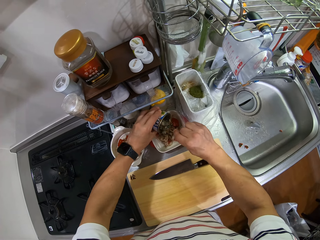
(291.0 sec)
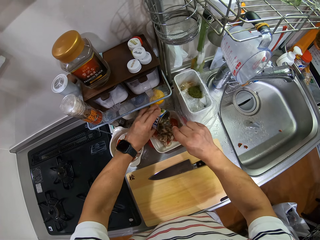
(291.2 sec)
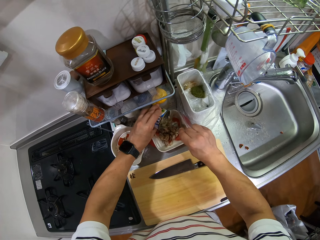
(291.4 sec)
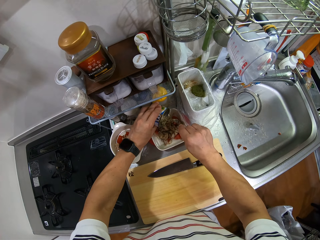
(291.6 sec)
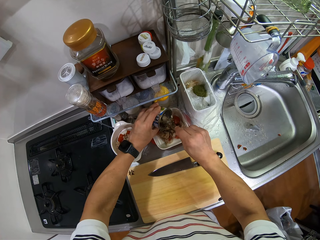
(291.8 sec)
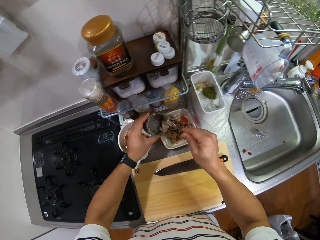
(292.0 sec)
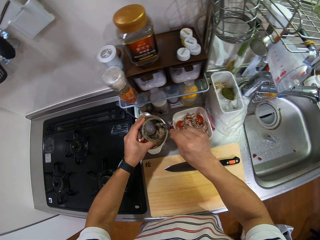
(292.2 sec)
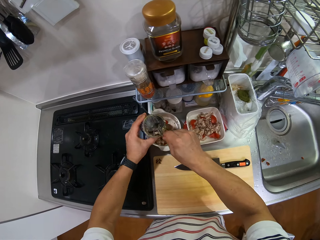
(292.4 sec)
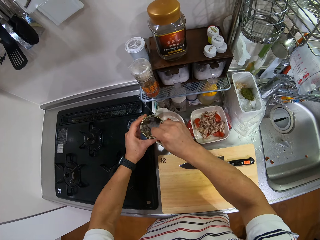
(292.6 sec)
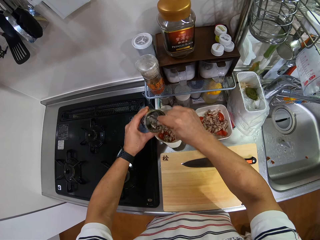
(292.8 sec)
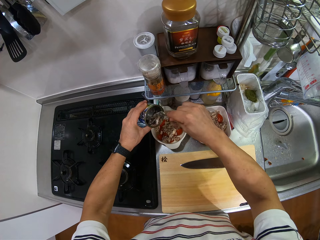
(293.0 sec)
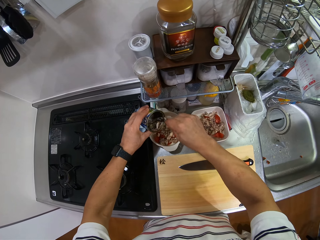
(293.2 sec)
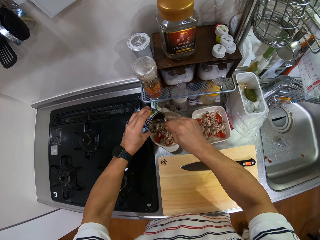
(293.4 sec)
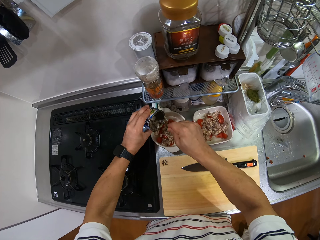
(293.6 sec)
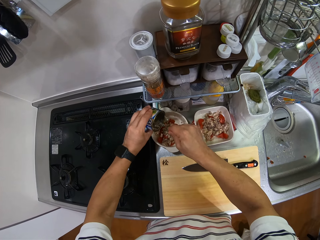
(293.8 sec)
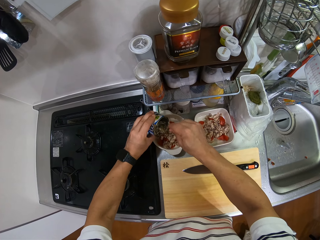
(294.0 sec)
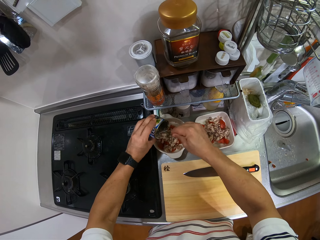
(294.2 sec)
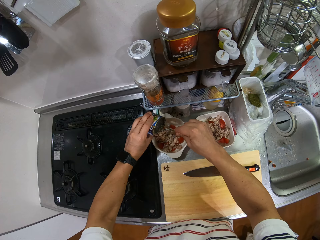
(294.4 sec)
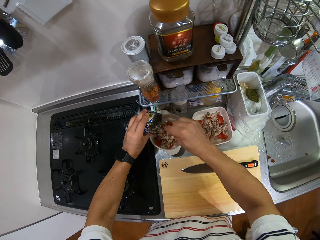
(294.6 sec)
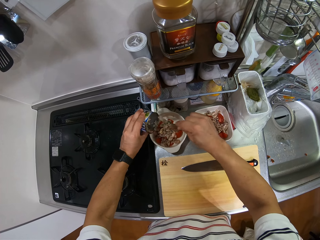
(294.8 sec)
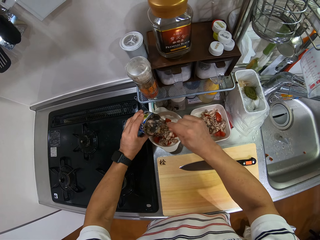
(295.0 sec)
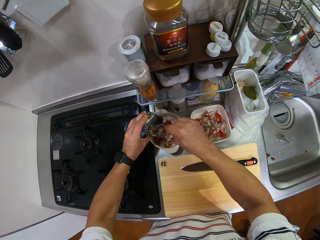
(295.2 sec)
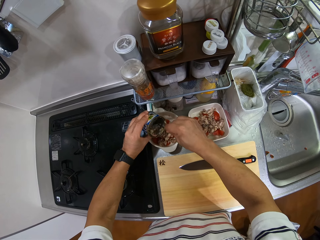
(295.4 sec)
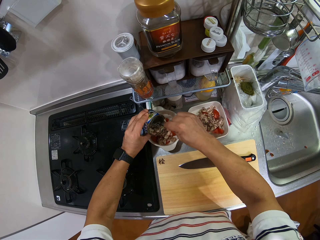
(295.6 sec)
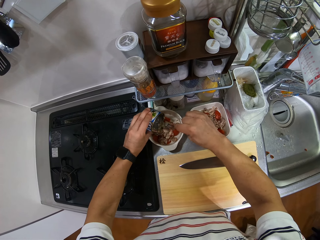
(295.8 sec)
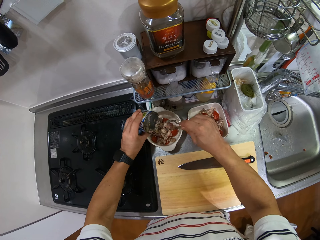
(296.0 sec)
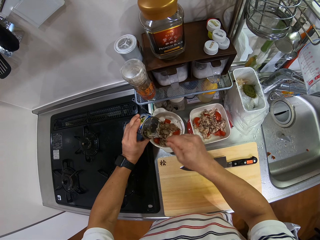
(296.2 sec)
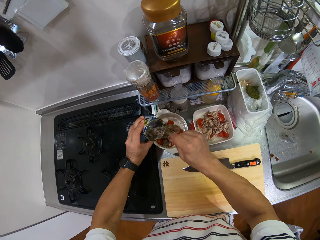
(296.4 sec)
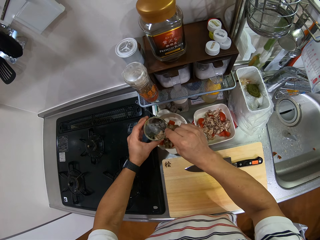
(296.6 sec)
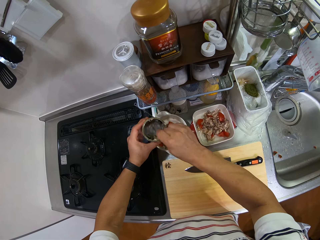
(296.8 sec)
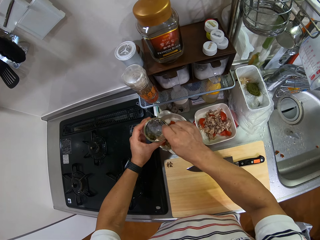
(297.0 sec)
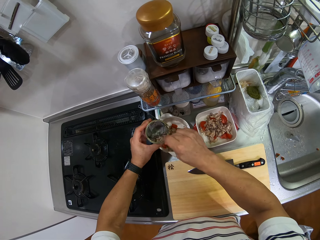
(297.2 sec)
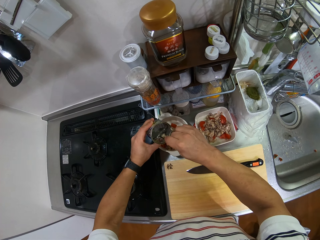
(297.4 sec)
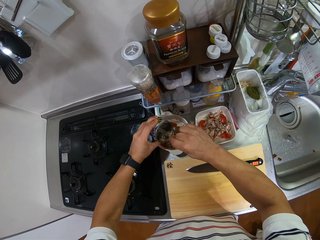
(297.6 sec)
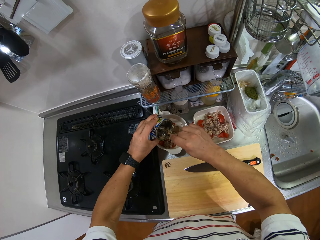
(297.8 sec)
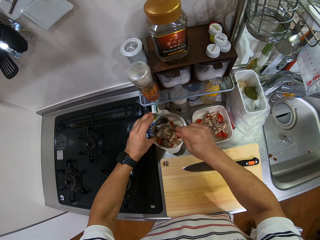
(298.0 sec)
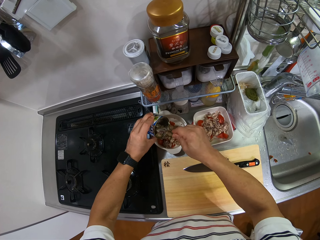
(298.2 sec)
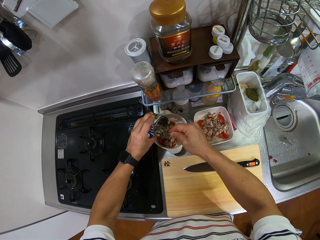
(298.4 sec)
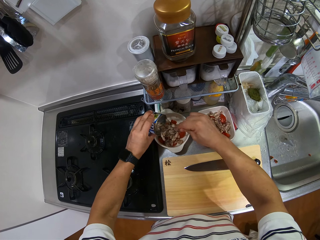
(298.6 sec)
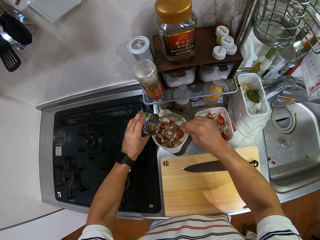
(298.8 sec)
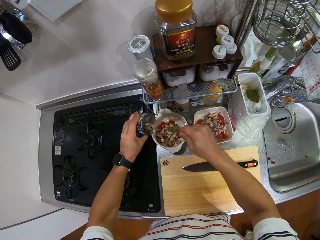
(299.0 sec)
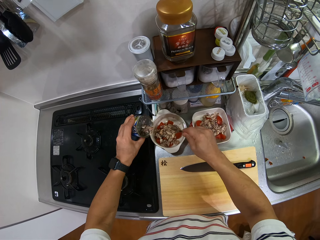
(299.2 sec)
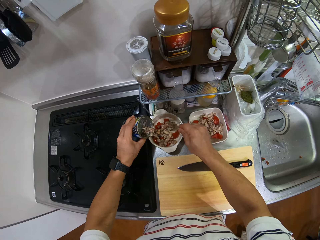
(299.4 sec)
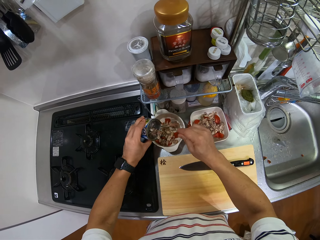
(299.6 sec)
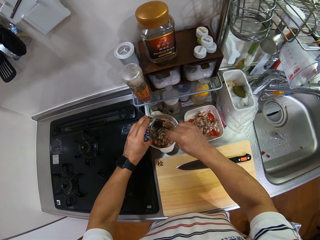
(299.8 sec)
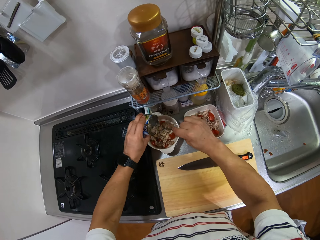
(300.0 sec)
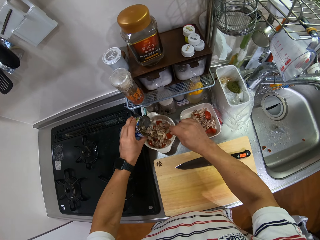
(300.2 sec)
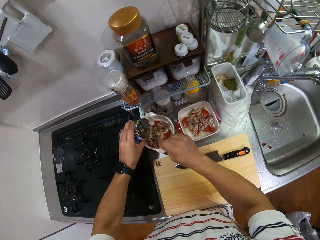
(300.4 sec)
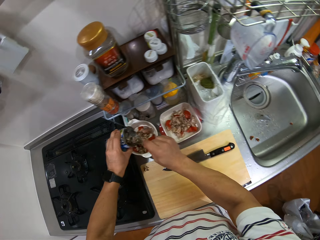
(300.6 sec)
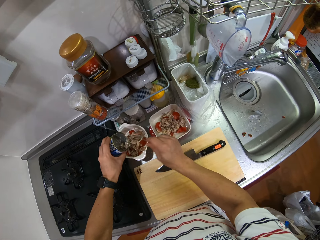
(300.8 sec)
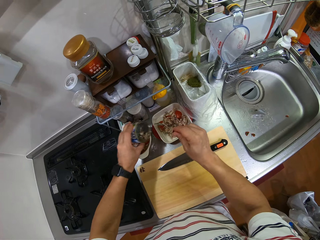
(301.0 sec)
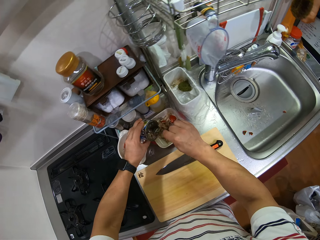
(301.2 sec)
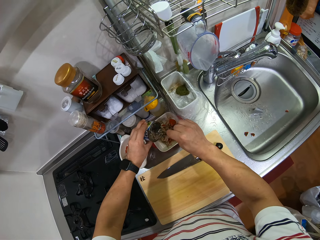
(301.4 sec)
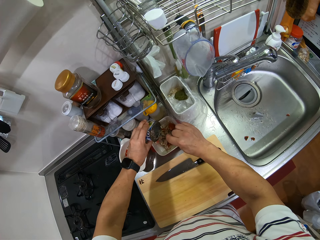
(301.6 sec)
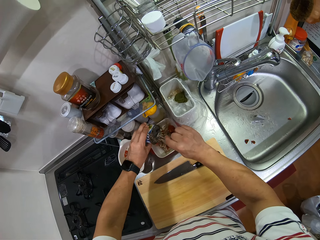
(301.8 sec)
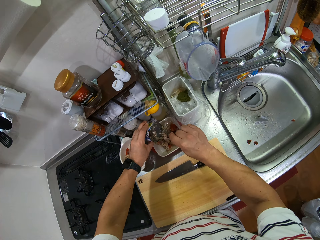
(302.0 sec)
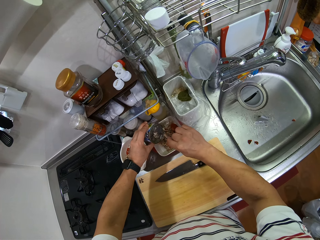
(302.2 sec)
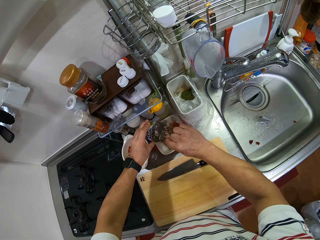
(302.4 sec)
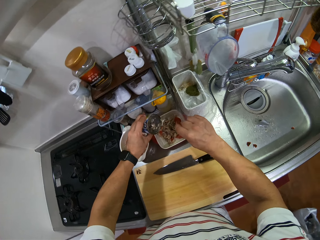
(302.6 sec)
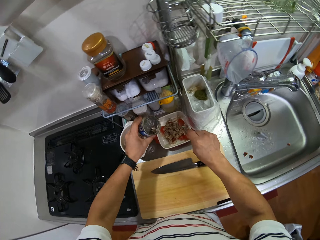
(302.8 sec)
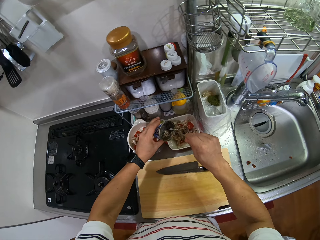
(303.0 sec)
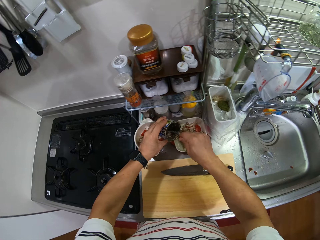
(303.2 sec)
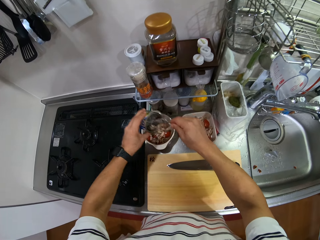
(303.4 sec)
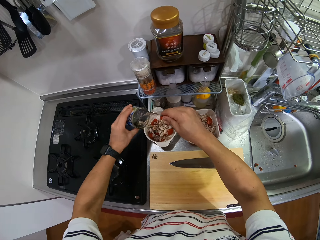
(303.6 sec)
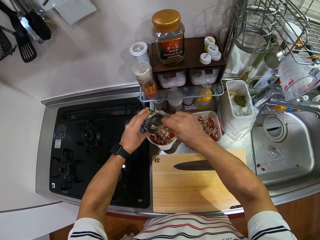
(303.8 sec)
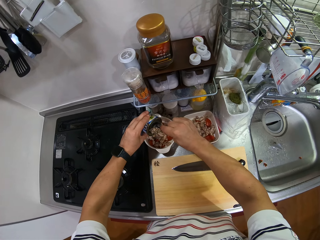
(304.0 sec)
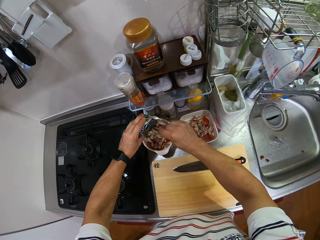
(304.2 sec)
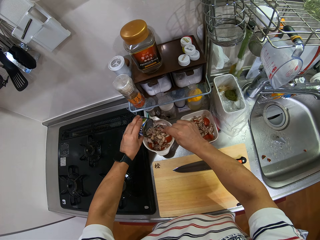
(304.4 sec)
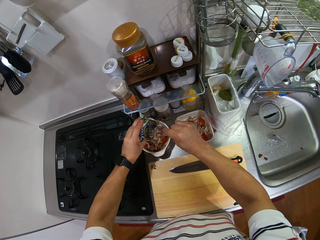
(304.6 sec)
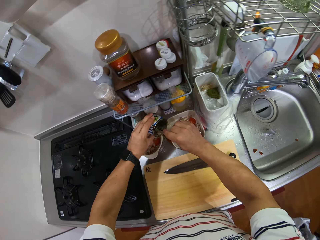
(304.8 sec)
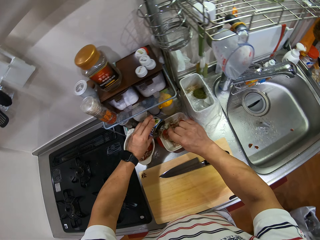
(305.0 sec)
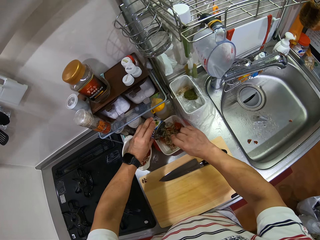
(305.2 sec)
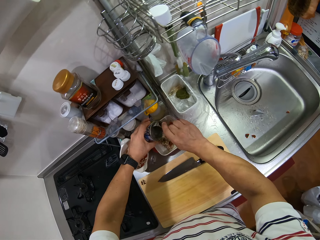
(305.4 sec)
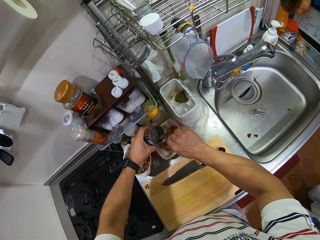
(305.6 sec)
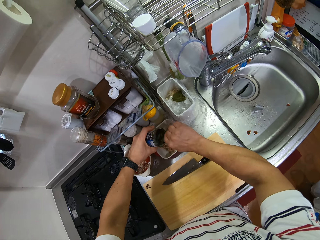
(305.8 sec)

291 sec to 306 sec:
The camera wearer scoops more ingredient from the bowl. They put the ingredient in the bowl. They turn. They stir the ingredient in the tin. They put the ingredient in the bowl. They stir the ingredient in the tin. They put the ingredient in the bowl. They put more ingredient in the other bowl. They put ingredients in the bowls. They put ingredients in the bowls again.

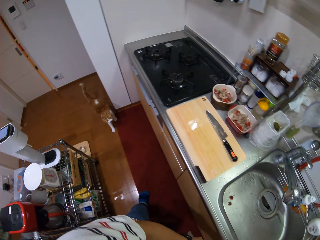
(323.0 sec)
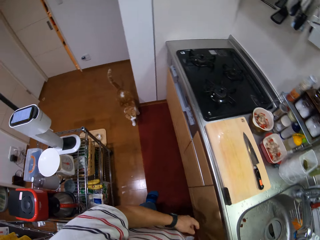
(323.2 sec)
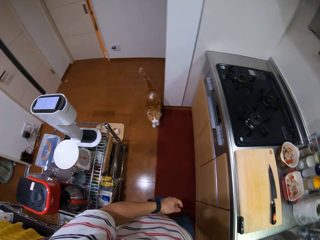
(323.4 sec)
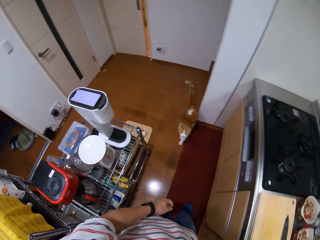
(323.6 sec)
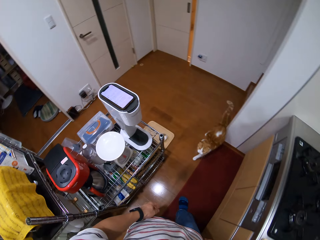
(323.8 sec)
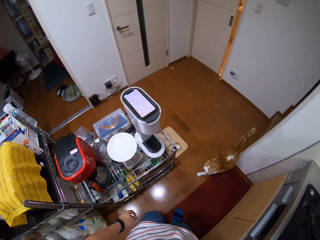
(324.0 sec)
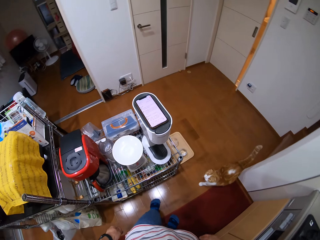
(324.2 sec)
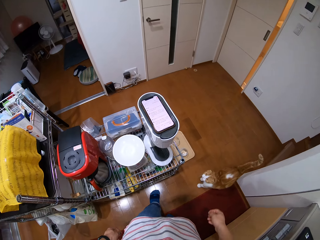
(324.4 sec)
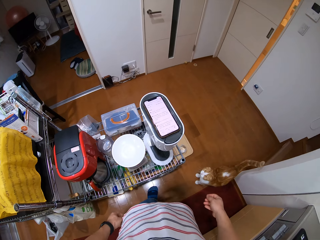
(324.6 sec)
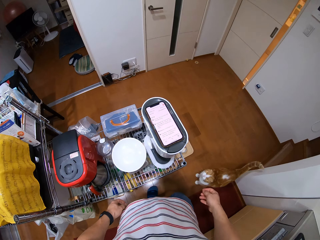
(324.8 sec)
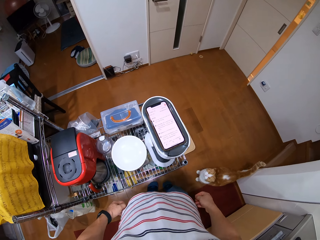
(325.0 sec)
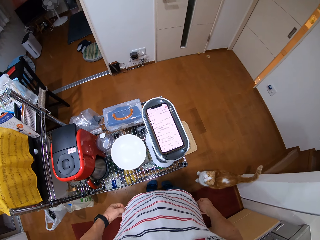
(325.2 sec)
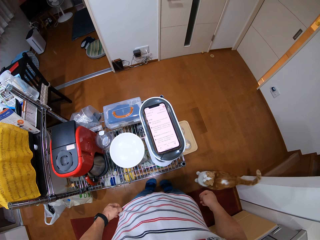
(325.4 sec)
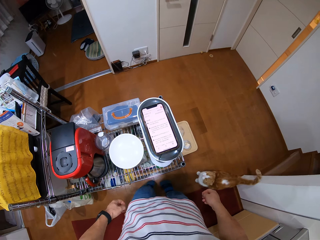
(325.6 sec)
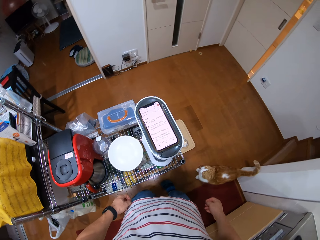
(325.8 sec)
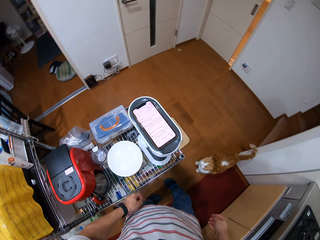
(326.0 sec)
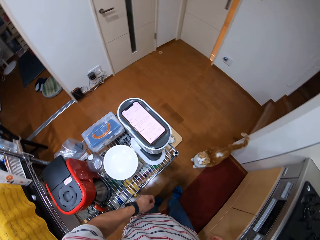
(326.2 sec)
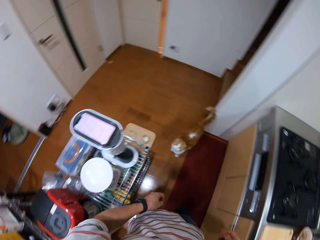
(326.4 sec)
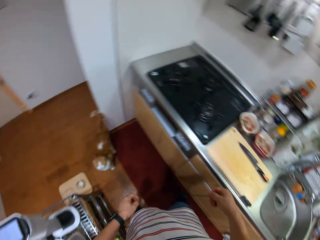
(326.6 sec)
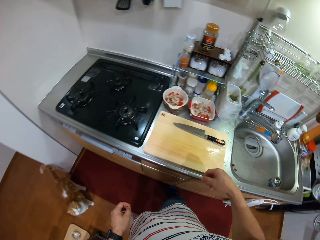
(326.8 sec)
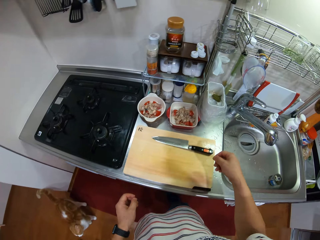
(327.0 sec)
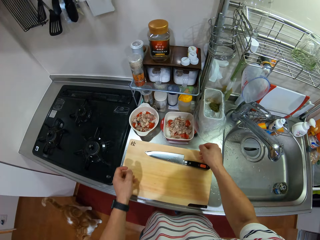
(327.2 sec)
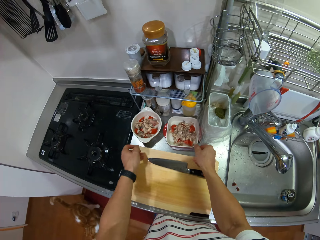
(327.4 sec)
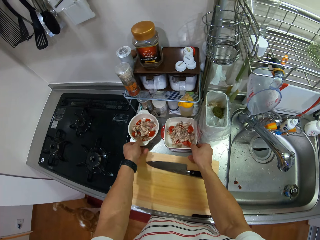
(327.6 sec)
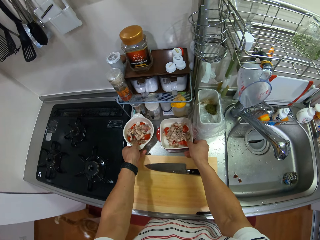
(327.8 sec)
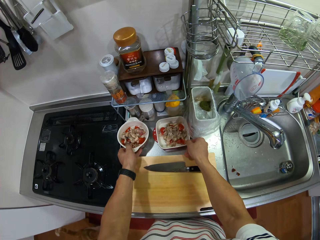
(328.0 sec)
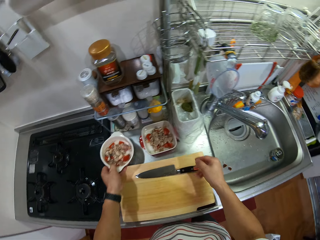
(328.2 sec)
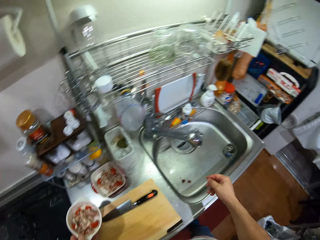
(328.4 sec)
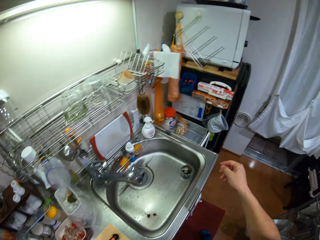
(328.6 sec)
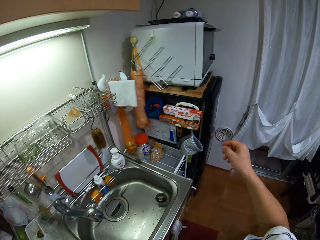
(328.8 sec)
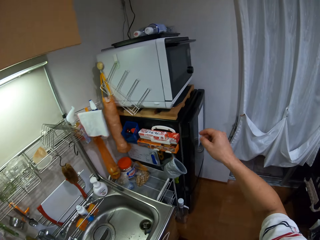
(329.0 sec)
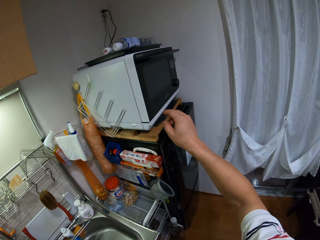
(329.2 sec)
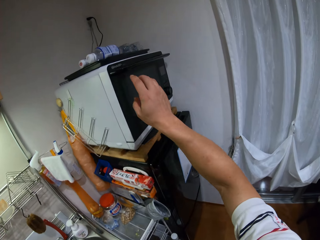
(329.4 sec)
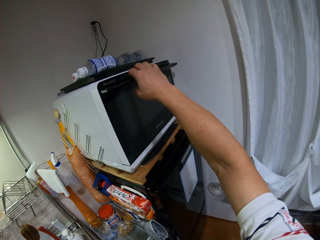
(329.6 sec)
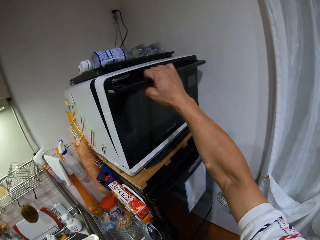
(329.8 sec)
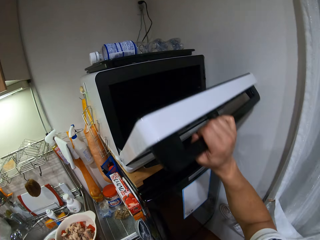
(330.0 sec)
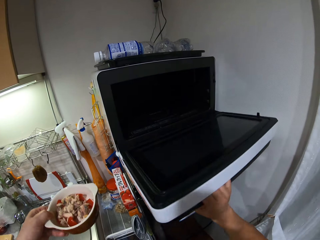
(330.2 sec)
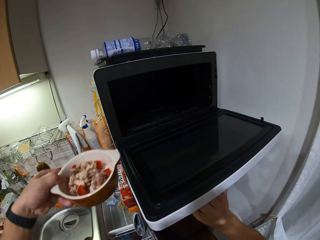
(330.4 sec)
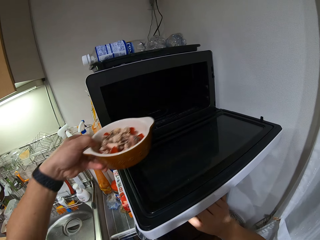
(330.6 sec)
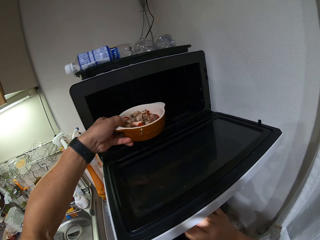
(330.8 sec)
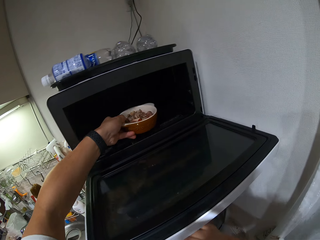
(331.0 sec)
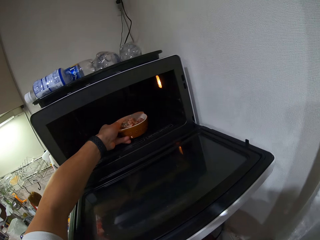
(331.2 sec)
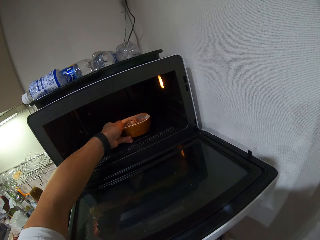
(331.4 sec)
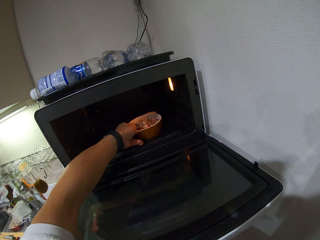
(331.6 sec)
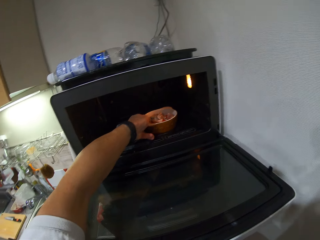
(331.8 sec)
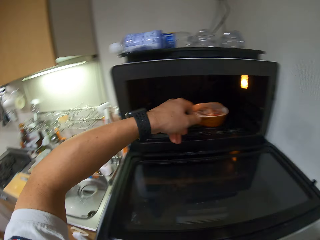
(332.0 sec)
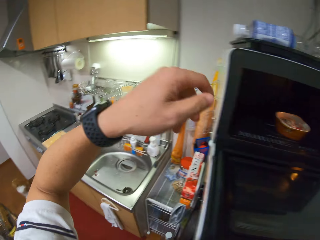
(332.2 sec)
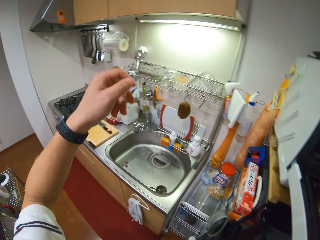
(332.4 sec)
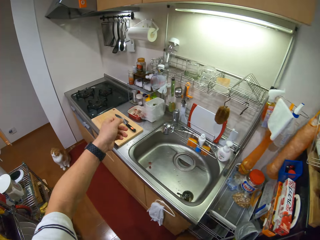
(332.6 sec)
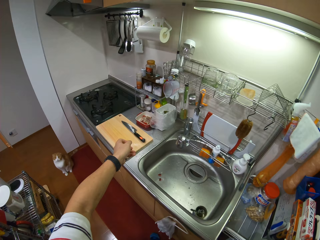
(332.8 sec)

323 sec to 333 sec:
The camera wearer looks around. They turn around. They look at the phone. They turn around. They look around. They touch the bowls on the kitchen counter and pick up a bowl of food on the kitchen counter. They turn around. They walk and look around. They open the microwave. They put the bowl of food in the microwave.
